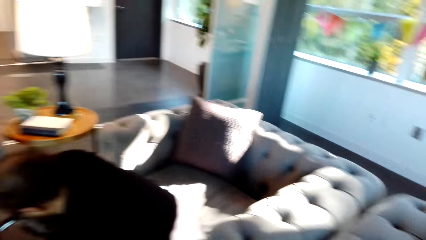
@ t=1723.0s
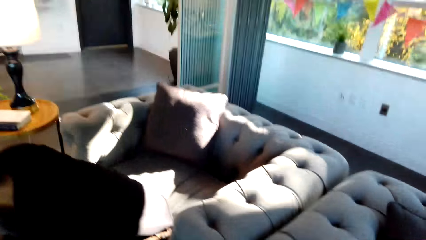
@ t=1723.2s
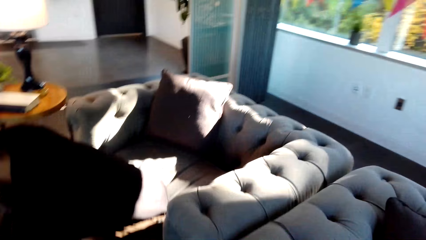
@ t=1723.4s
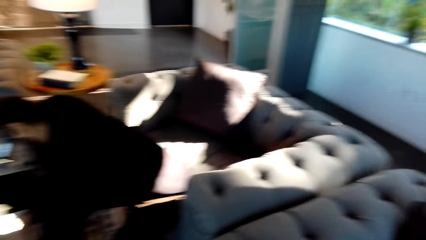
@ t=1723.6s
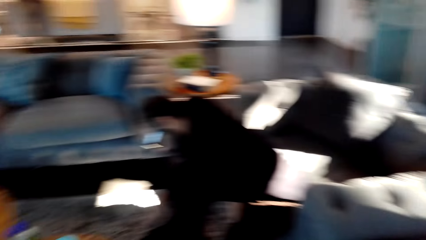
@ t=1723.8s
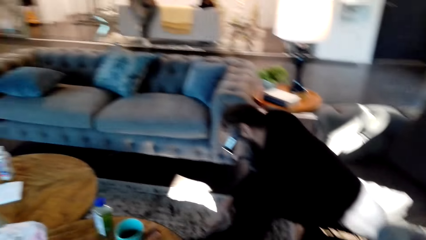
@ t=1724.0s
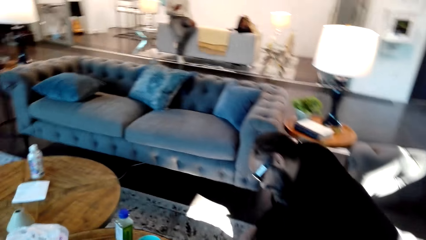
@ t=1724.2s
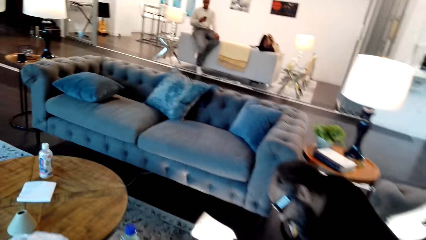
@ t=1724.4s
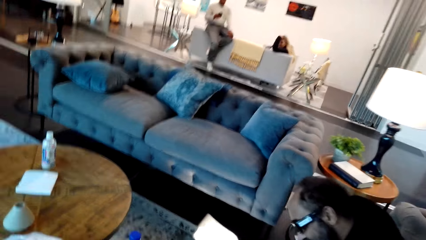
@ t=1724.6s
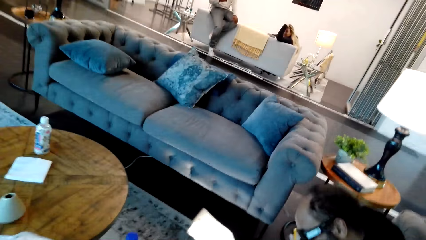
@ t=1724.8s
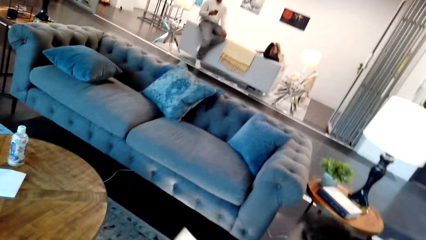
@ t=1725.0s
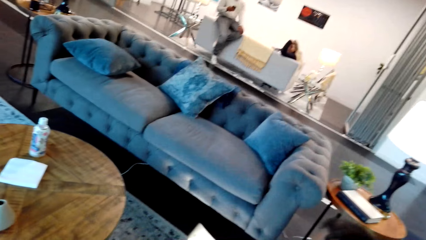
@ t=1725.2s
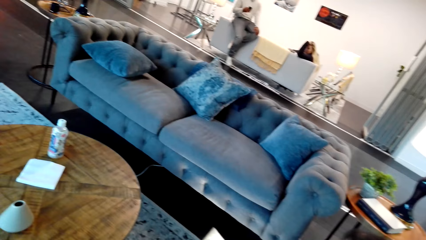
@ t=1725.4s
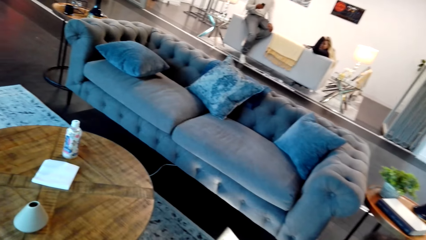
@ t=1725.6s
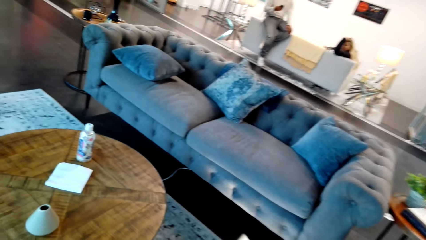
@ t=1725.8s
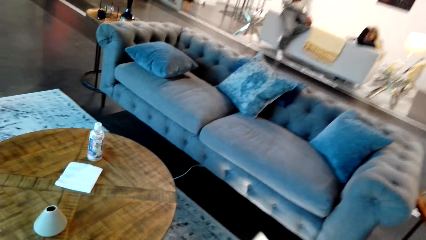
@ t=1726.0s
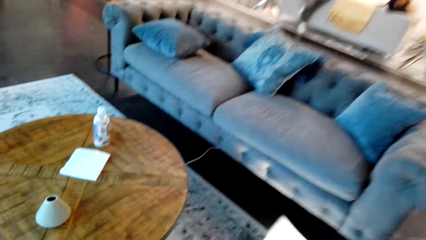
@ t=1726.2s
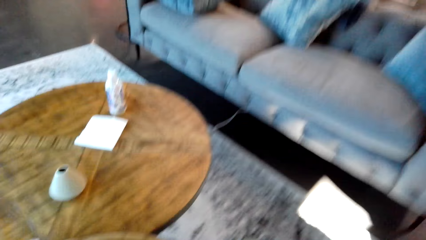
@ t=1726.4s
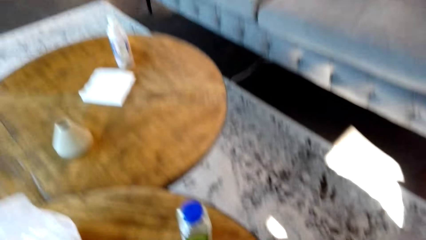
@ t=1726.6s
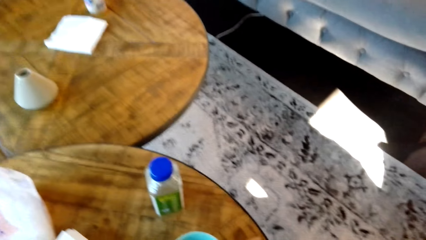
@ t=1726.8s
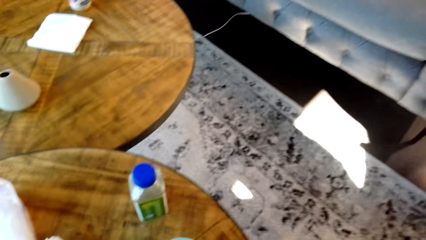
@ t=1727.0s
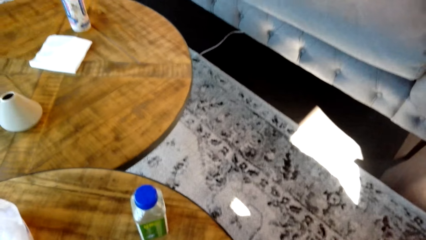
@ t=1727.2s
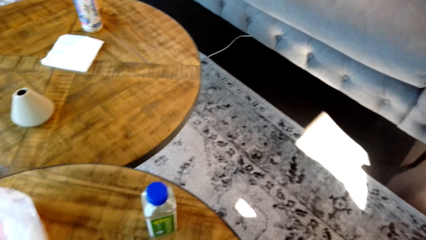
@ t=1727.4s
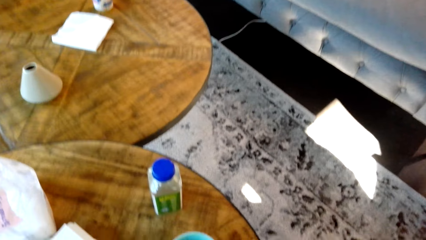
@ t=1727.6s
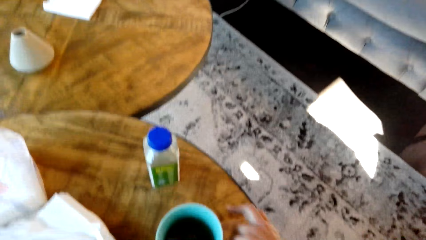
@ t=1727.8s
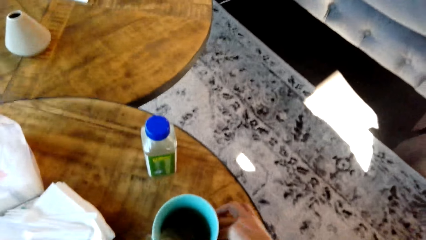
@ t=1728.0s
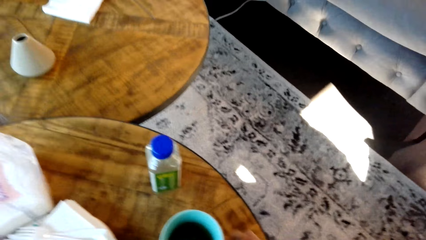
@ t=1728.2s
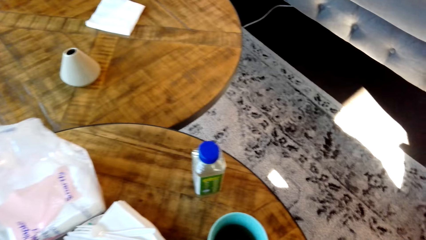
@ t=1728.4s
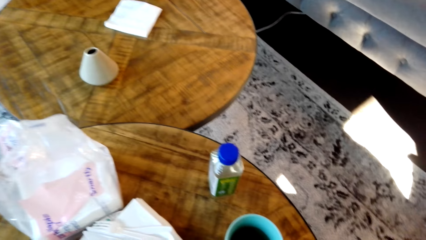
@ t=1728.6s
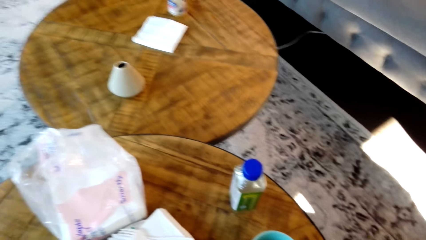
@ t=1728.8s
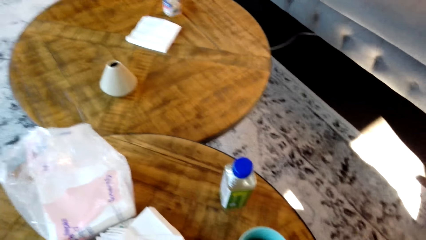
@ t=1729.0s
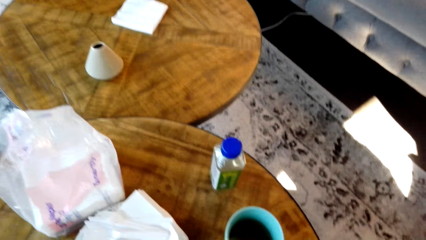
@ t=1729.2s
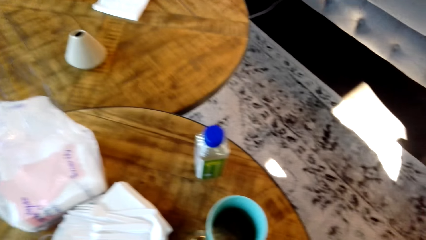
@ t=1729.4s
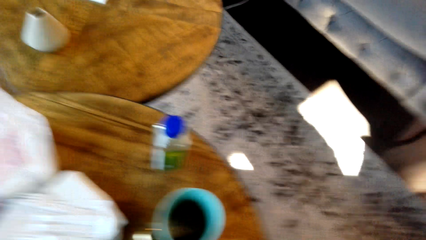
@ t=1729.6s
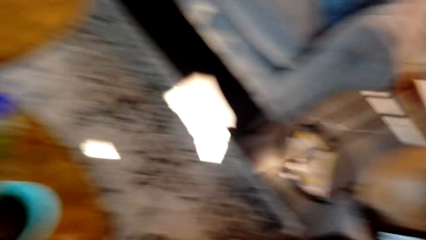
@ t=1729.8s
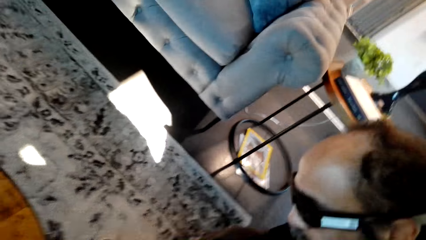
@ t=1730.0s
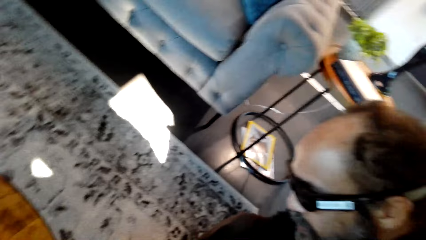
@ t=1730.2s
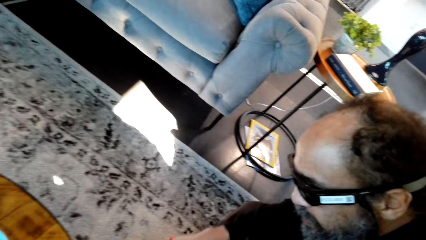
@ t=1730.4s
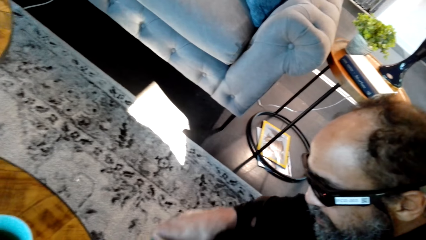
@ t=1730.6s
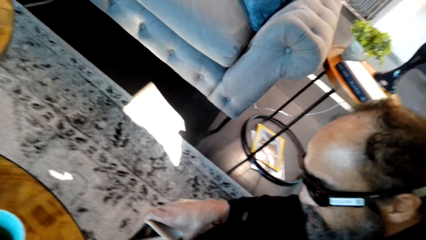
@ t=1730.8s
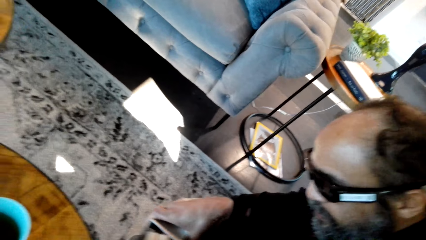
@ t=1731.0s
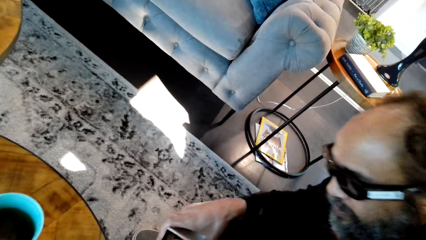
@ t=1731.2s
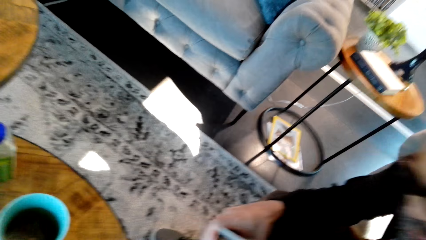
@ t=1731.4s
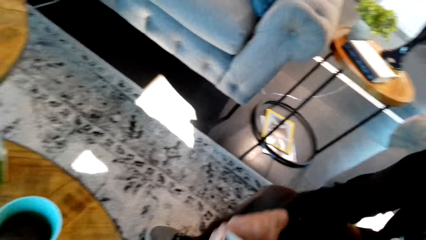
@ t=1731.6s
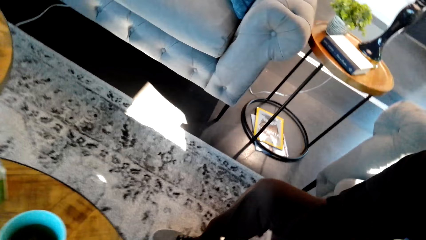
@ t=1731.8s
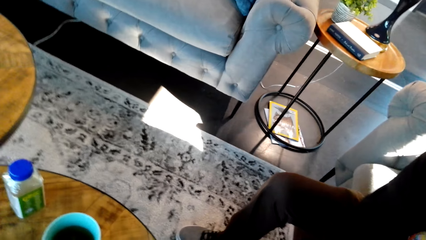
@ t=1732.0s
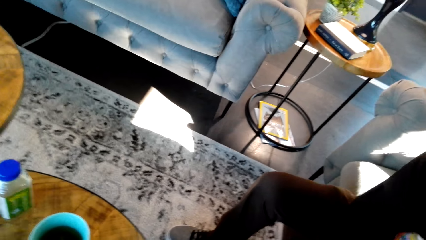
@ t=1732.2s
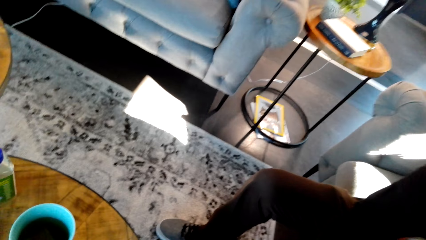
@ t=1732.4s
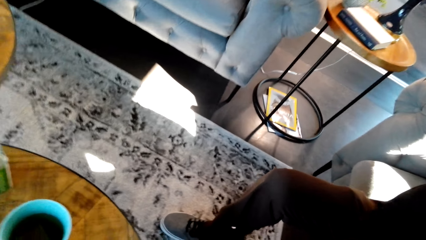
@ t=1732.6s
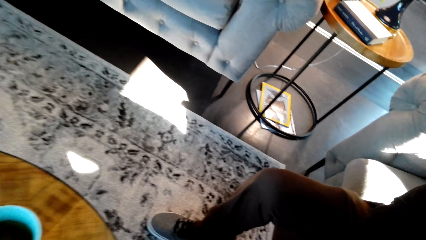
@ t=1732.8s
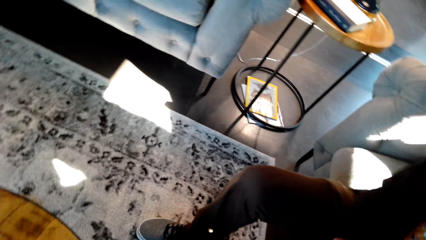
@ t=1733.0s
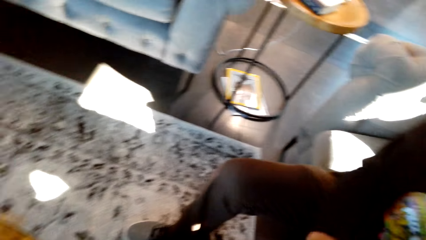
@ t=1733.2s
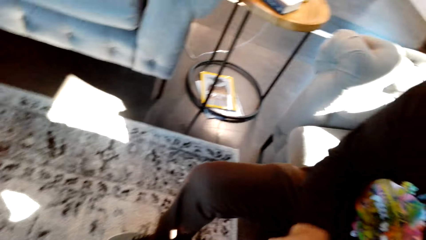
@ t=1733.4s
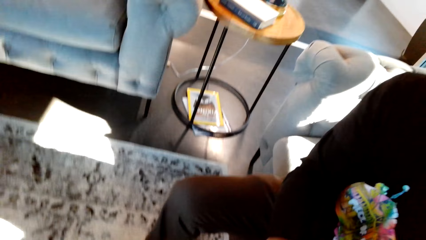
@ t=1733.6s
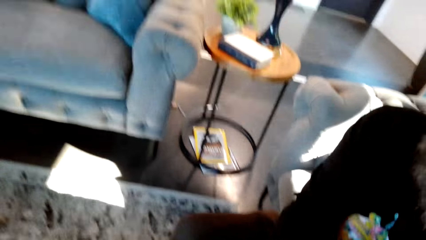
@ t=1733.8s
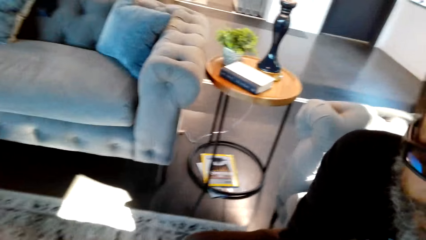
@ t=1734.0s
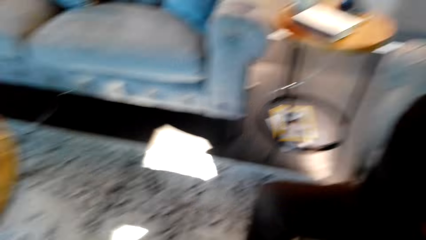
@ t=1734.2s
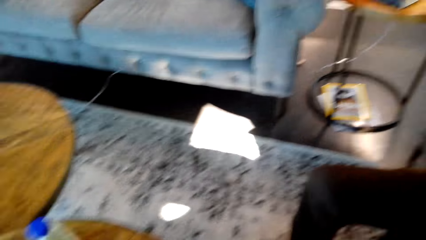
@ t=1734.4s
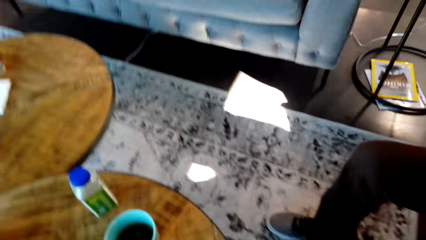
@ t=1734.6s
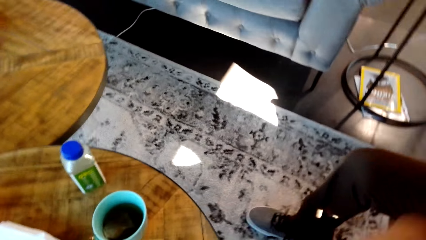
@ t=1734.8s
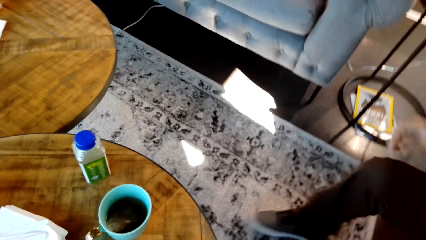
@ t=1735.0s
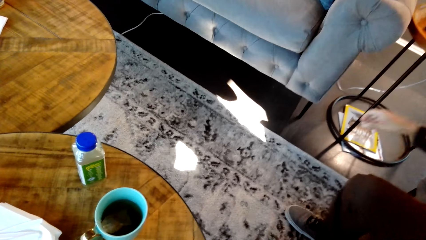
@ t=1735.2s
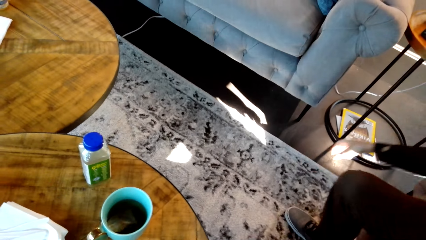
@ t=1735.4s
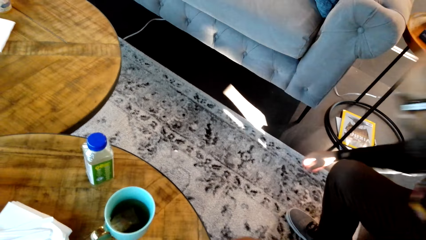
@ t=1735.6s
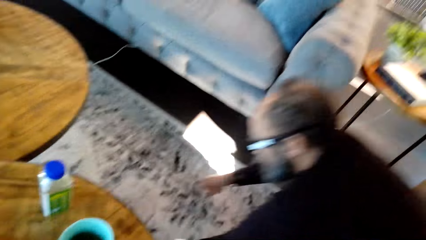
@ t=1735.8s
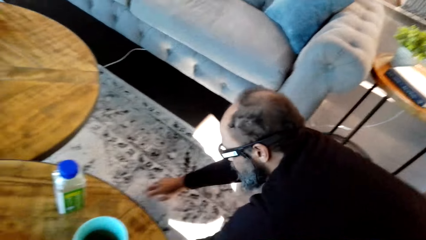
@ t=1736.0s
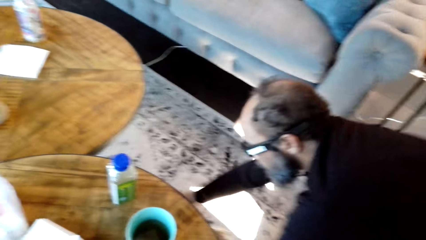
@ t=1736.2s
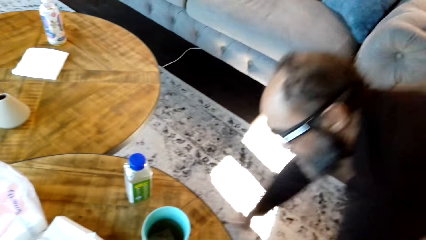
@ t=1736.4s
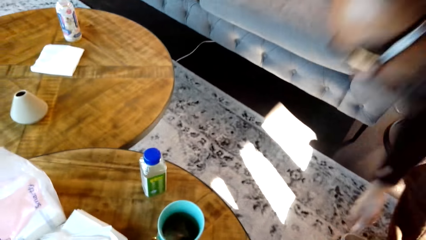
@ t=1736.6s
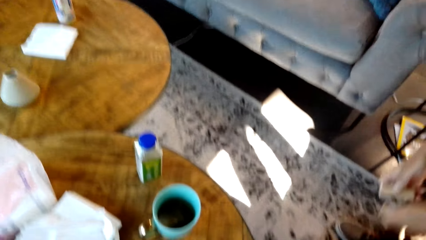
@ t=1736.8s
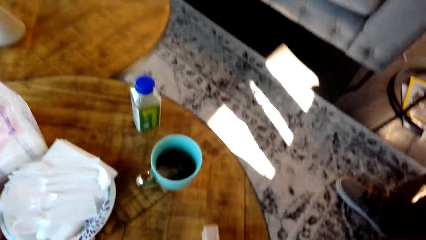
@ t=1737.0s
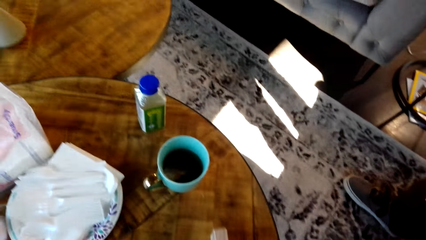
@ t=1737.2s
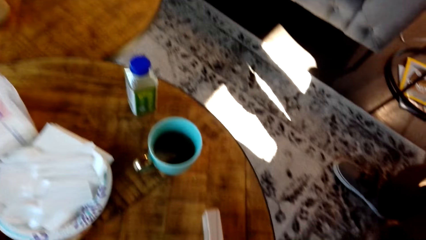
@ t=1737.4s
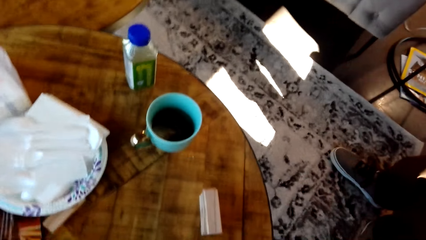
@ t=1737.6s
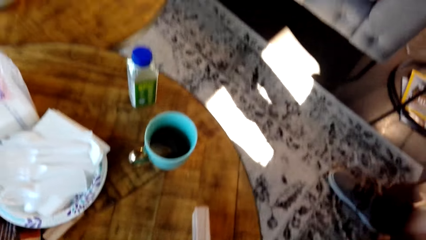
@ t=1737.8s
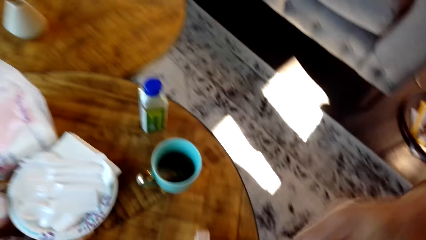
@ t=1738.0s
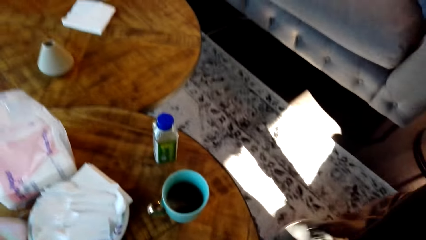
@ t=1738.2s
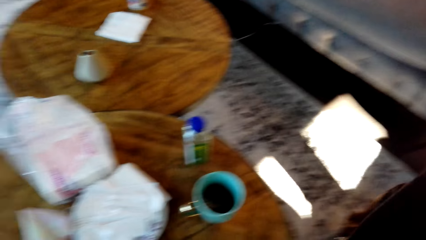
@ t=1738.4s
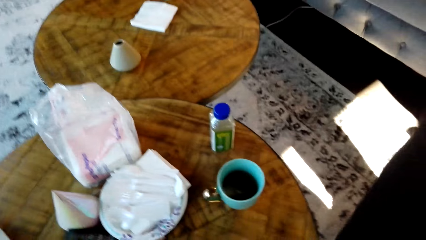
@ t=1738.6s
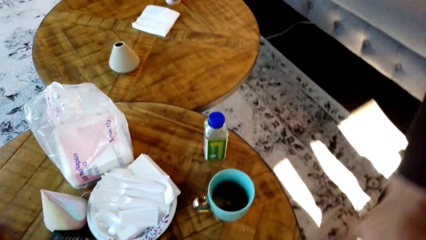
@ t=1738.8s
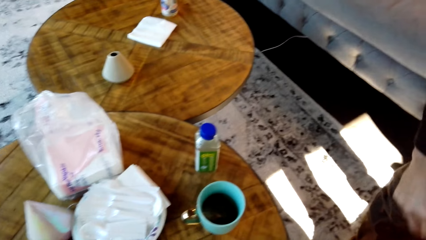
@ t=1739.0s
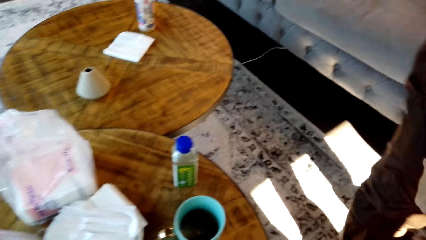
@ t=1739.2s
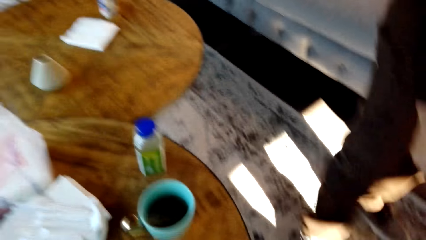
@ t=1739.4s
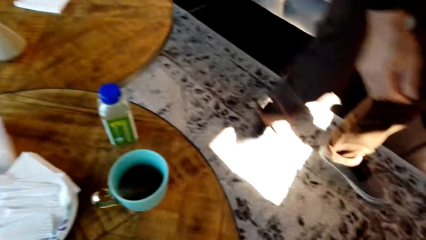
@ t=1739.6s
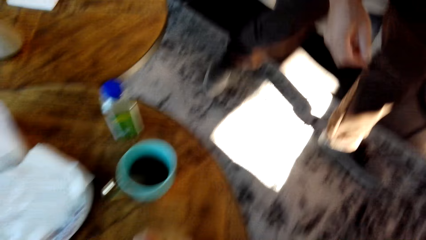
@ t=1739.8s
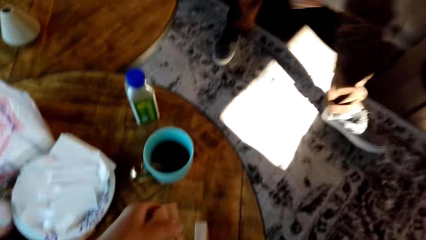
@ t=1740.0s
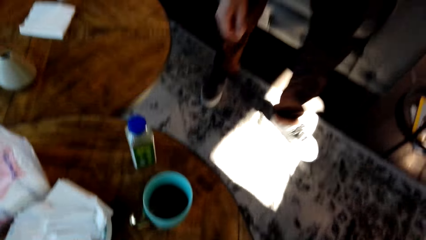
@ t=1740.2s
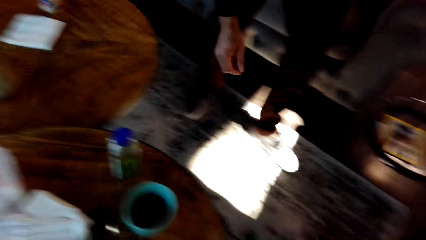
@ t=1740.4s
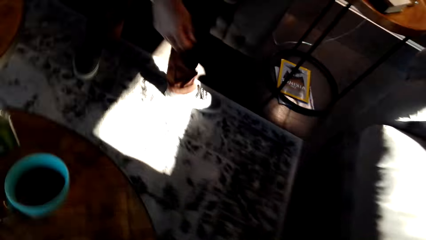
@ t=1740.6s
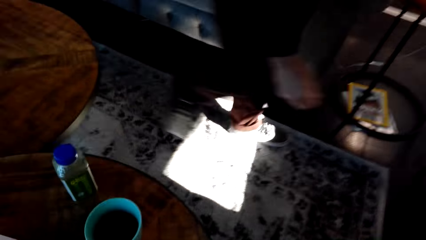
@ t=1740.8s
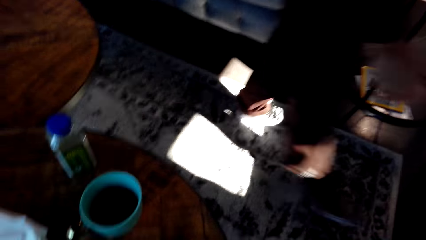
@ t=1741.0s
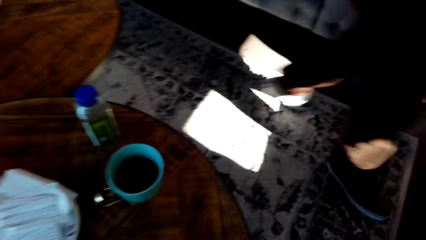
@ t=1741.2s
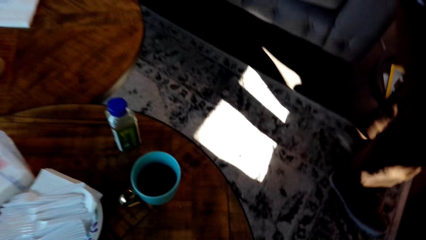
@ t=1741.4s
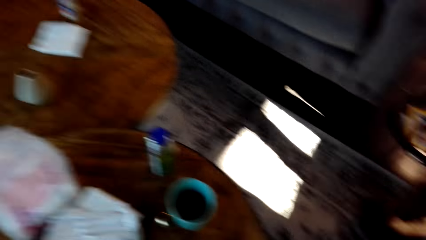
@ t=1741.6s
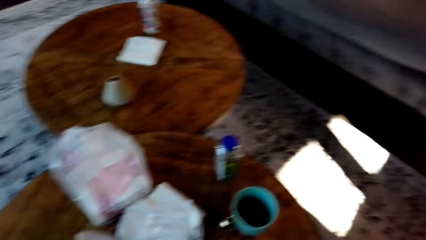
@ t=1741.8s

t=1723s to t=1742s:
The camera wearer looks at the couch. They sit beside a man. They look at the man. The man stands beside the couch and walks away from the couch.
